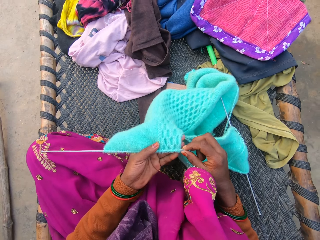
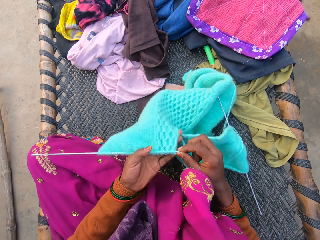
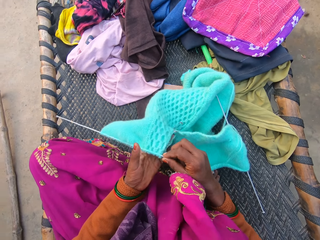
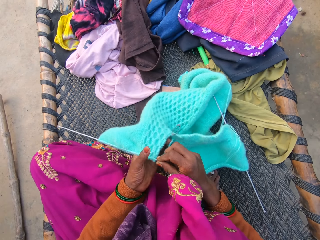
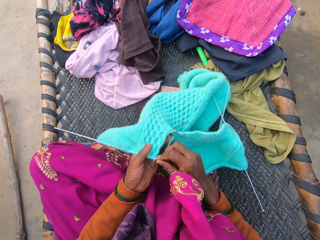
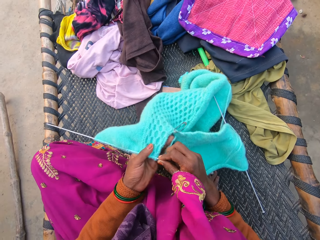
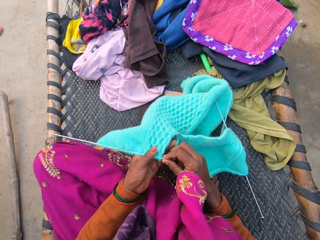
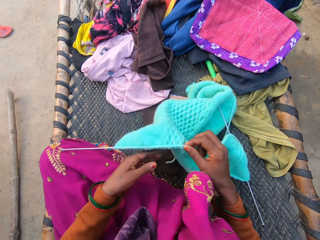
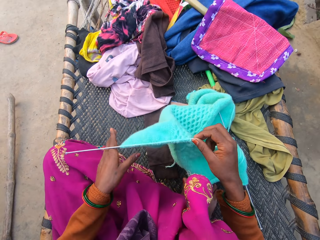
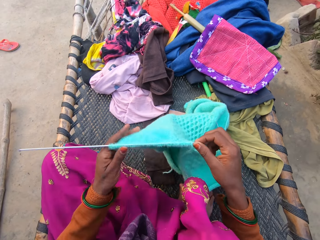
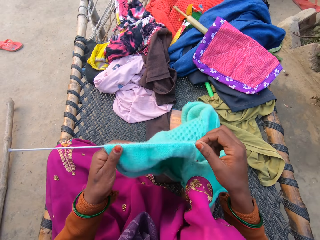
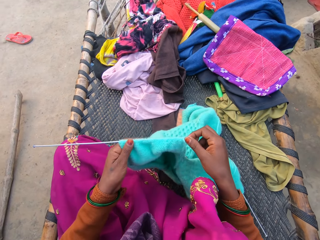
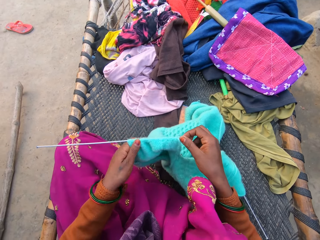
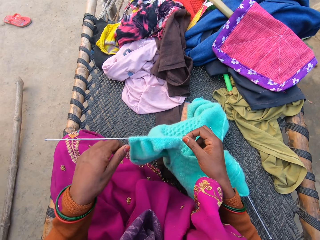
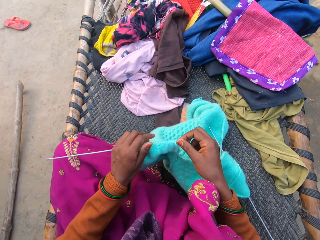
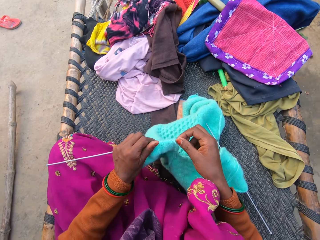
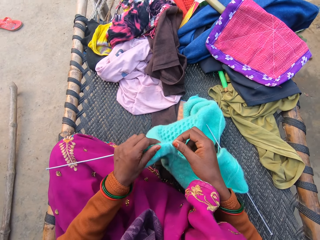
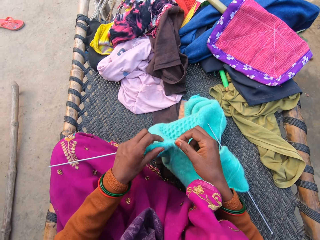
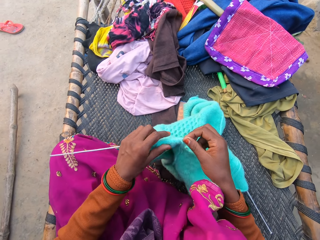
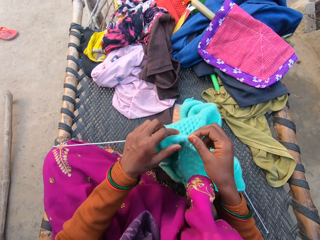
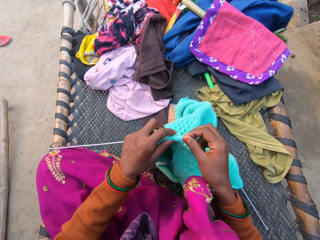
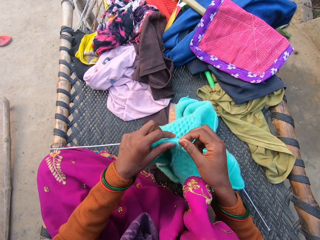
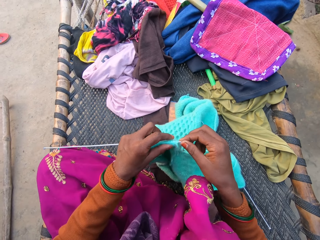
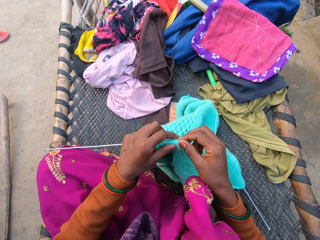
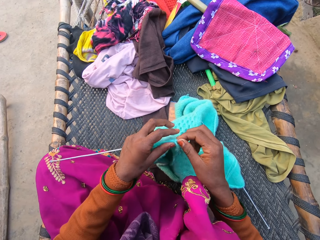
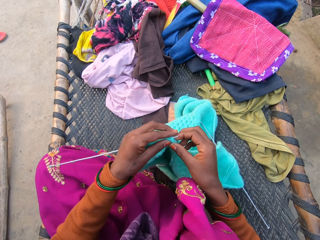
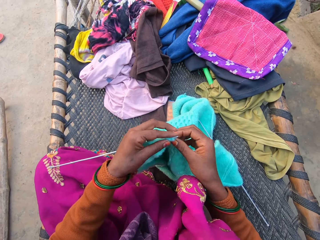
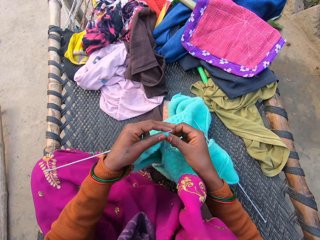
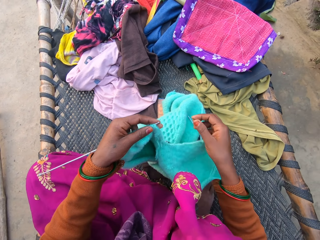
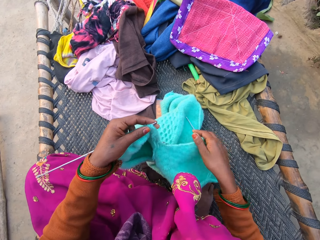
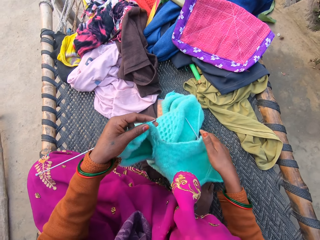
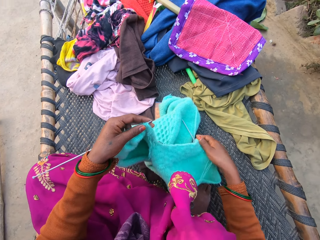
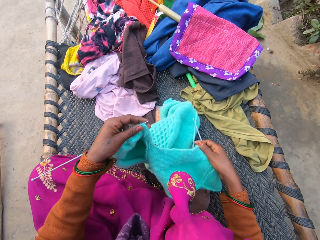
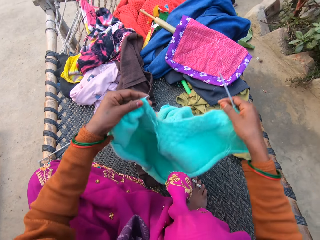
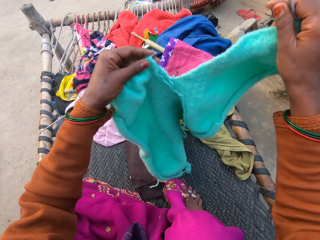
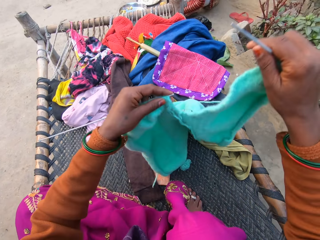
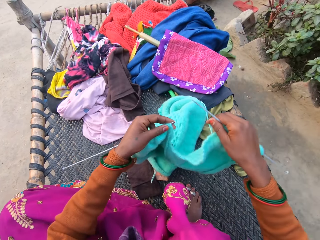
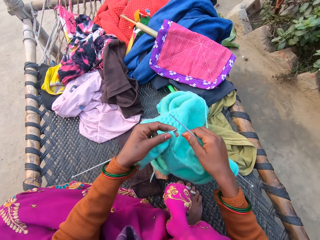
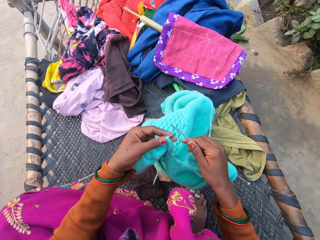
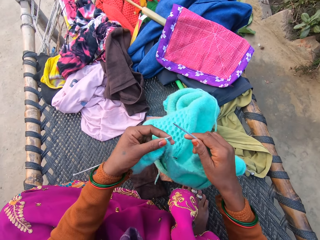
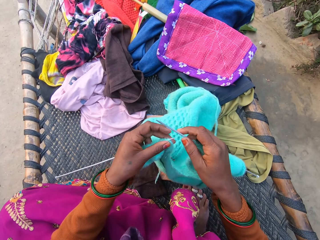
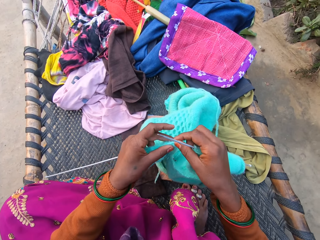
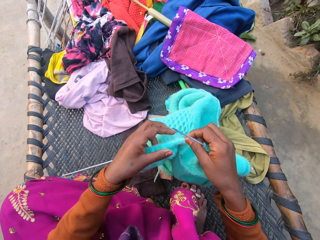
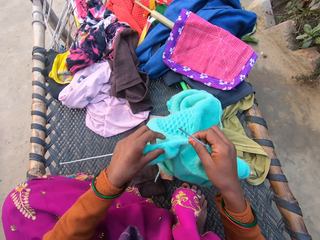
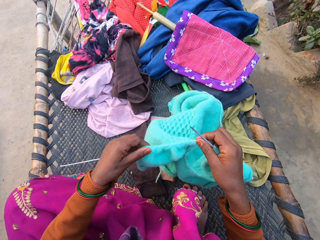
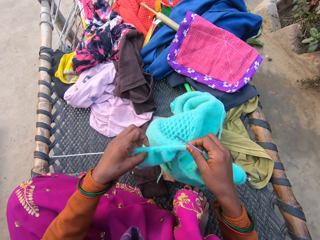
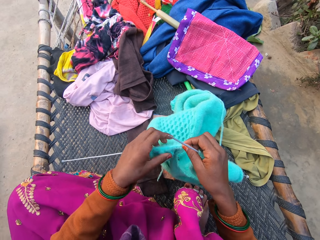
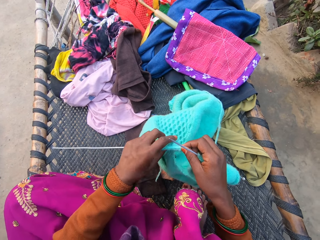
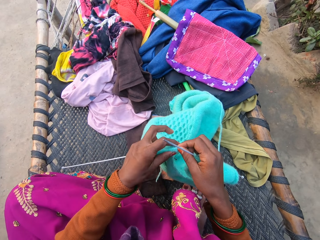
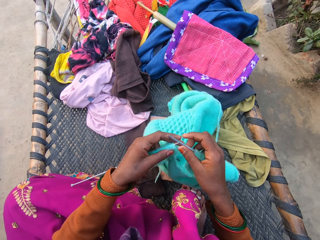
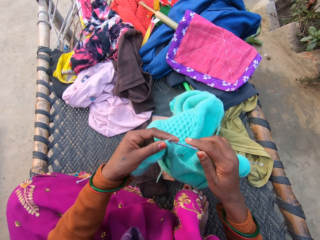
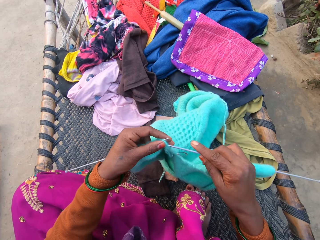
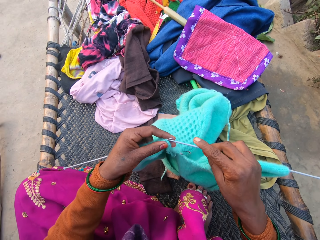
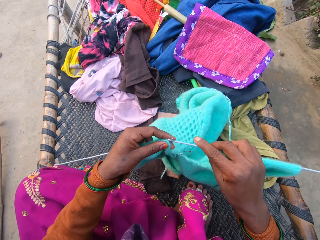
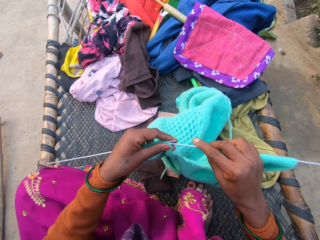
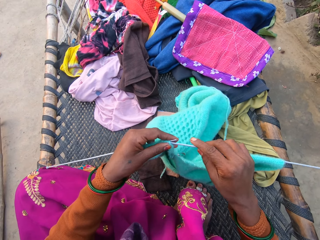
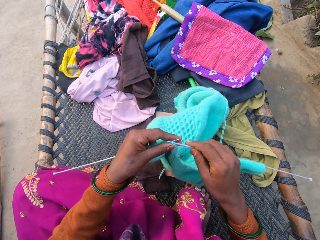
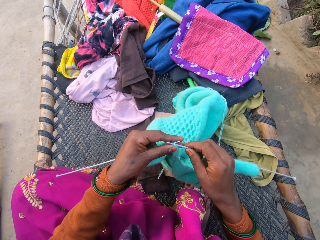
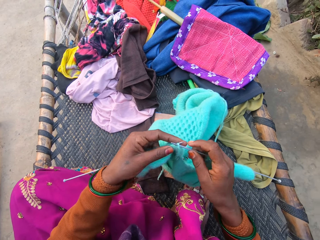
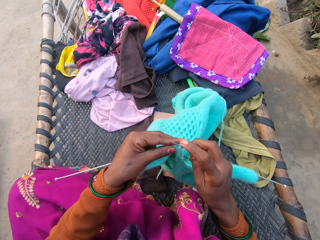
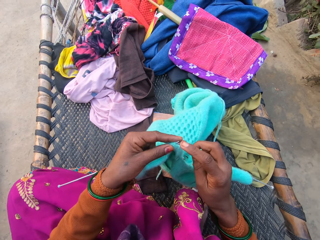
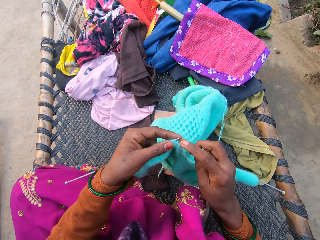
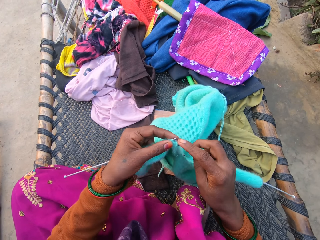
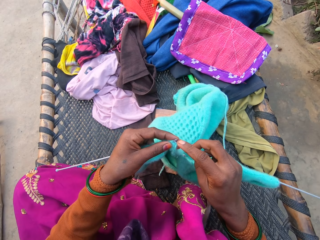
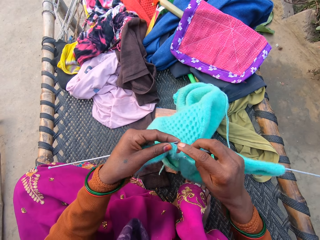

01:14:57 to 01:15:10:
The camera wearer picks up the knitting needle. They knit the fabric.

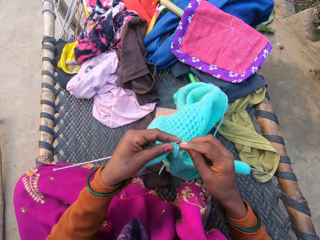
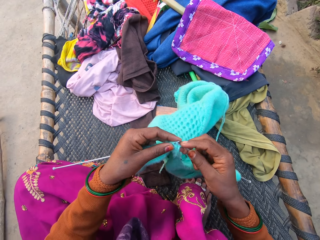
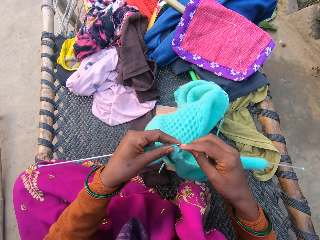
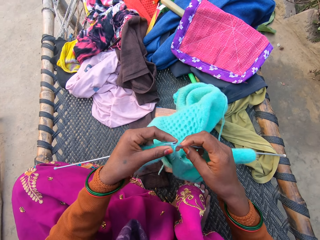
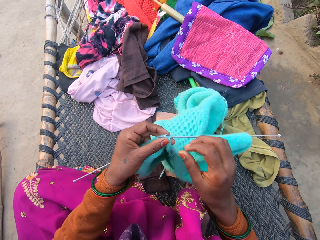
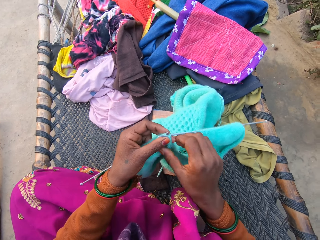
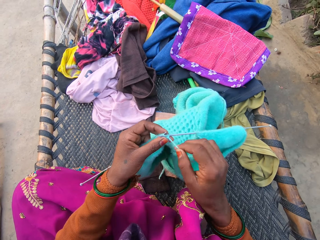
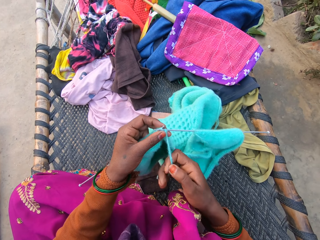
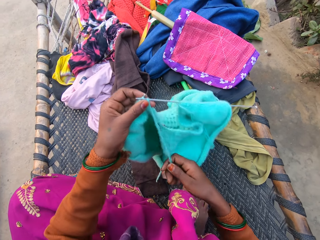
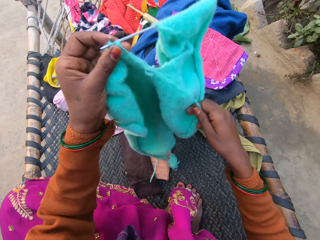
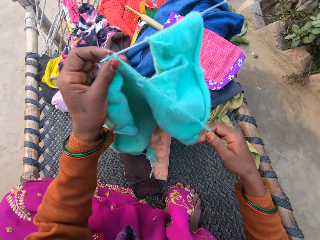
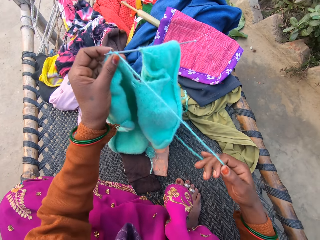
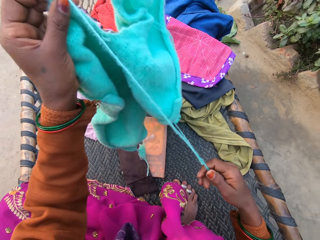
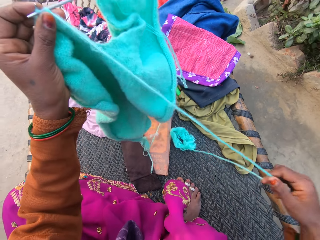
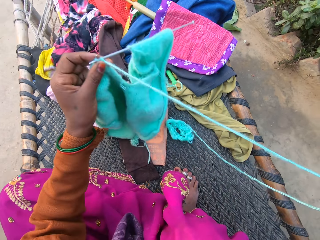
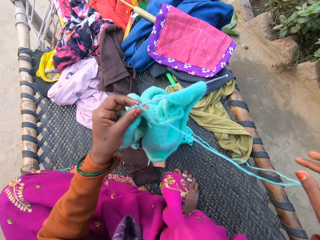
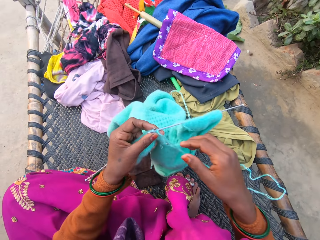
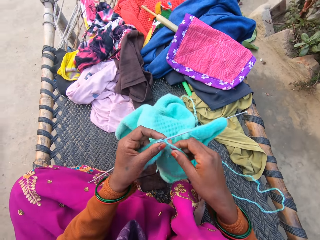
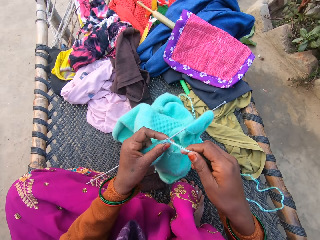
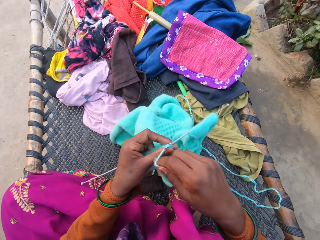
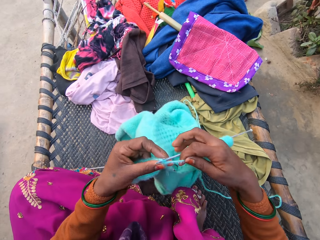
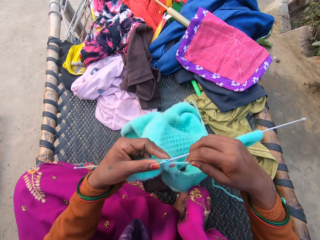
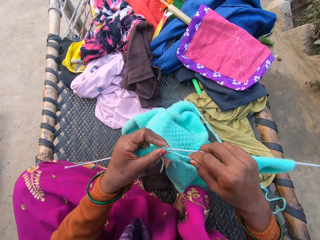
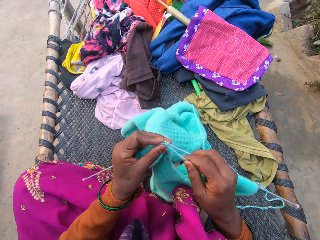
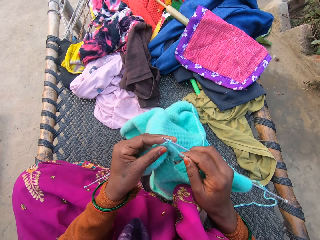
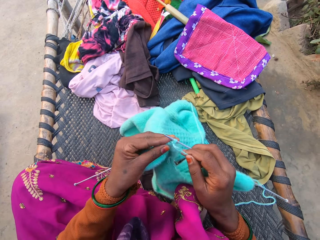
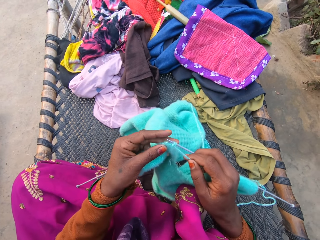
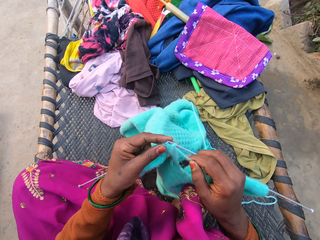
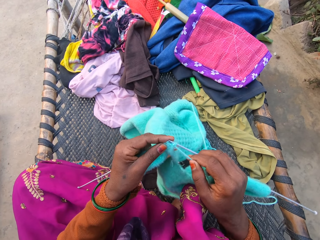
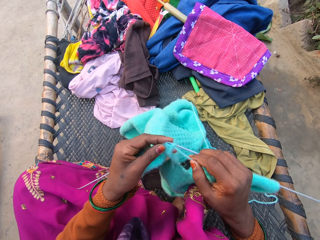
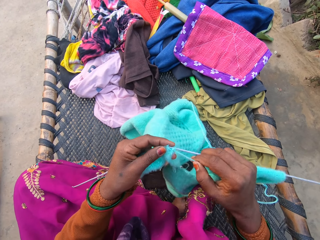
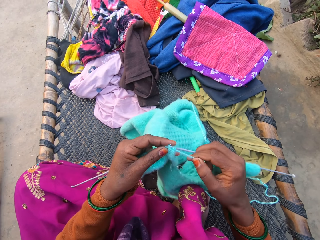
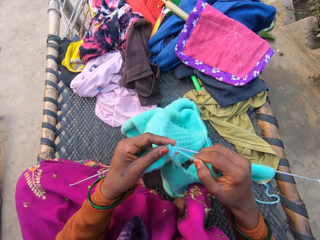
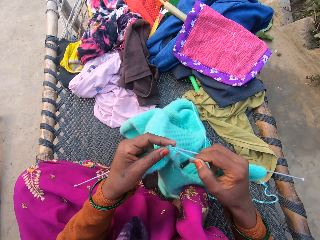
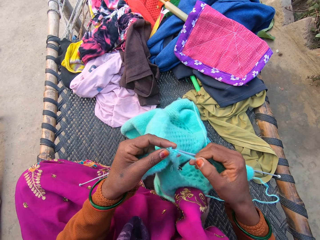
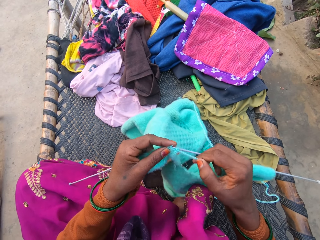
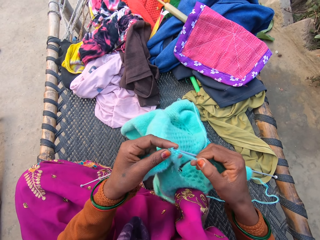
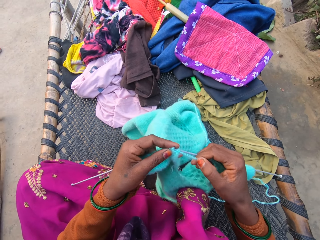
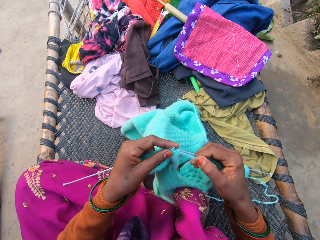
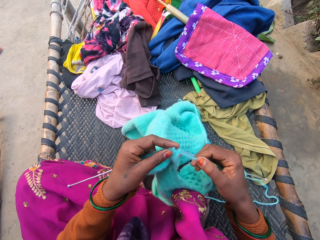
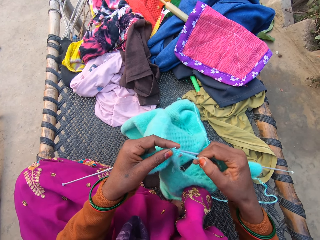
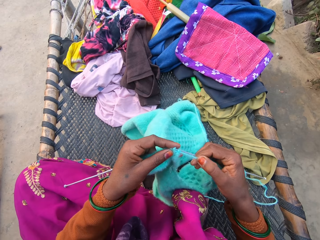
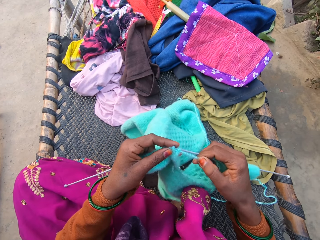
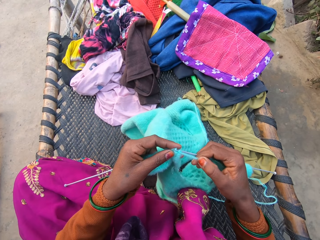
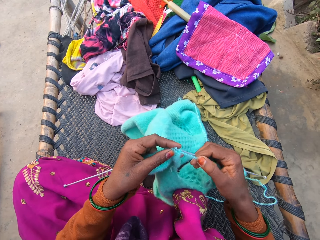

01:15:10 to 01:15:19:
The camera wearer lifts the fabric. They stretch the yarn, drop the yarn and knit the fabric.
